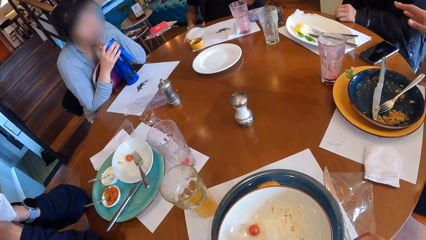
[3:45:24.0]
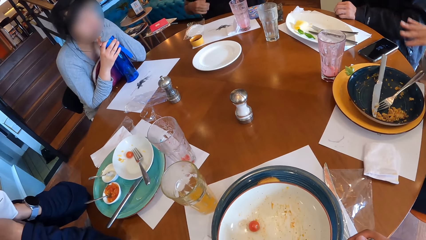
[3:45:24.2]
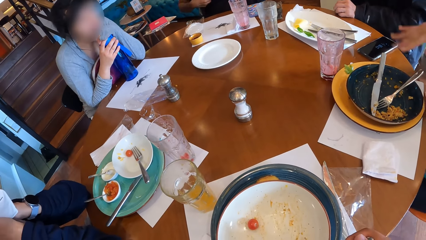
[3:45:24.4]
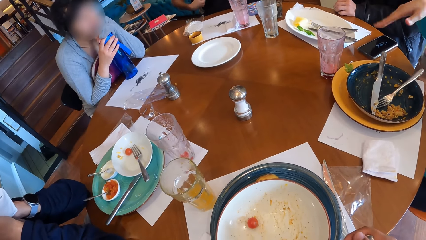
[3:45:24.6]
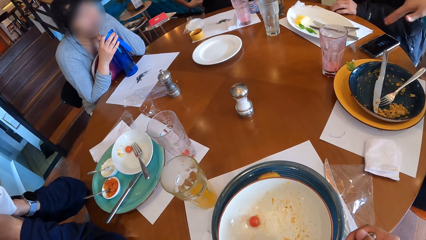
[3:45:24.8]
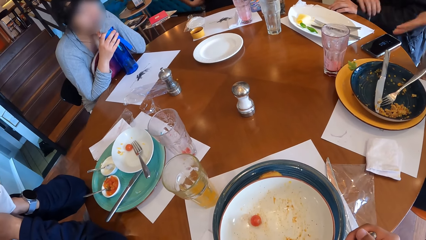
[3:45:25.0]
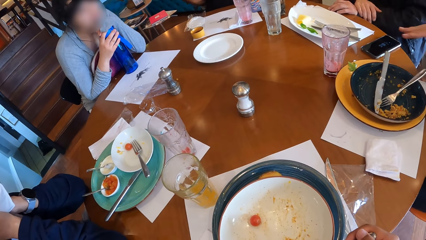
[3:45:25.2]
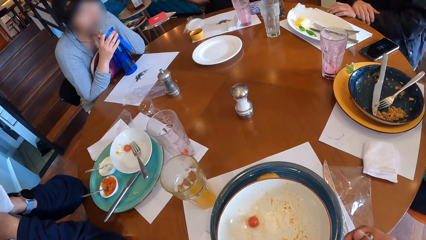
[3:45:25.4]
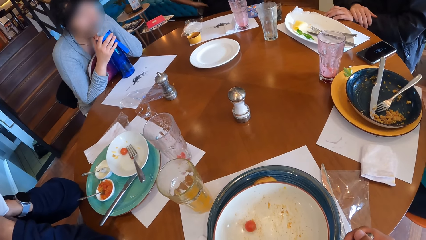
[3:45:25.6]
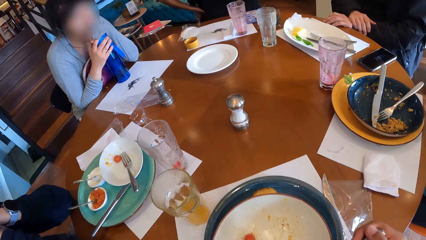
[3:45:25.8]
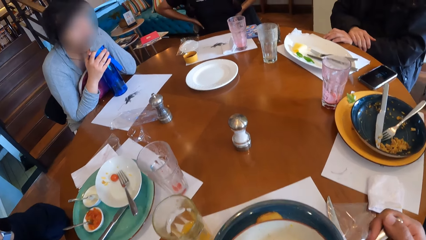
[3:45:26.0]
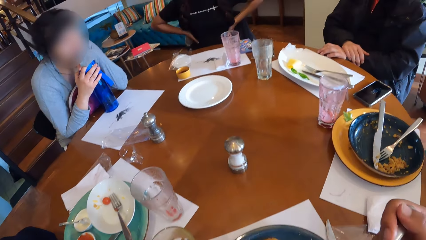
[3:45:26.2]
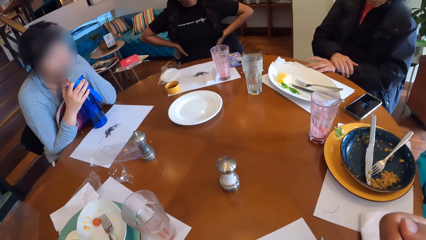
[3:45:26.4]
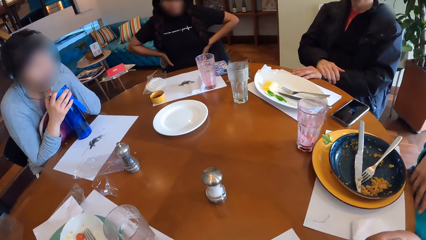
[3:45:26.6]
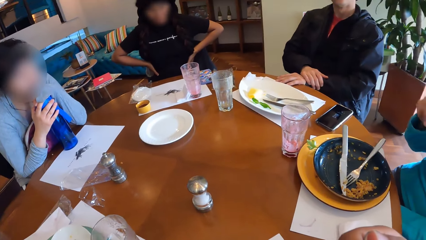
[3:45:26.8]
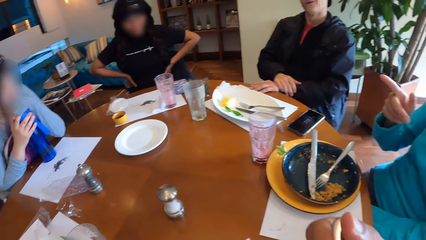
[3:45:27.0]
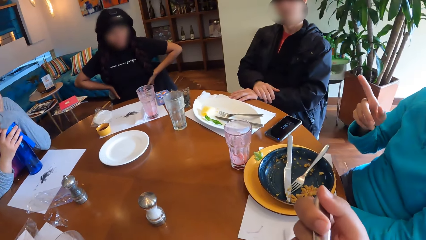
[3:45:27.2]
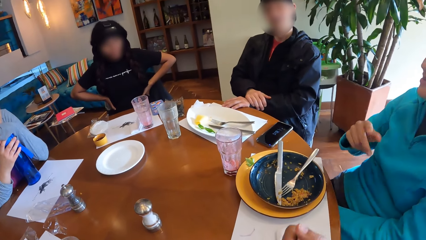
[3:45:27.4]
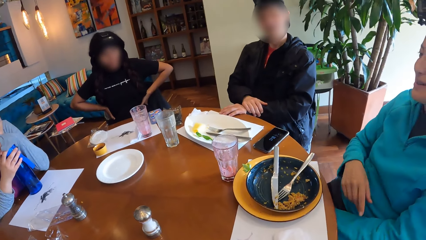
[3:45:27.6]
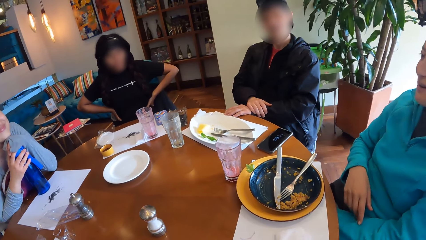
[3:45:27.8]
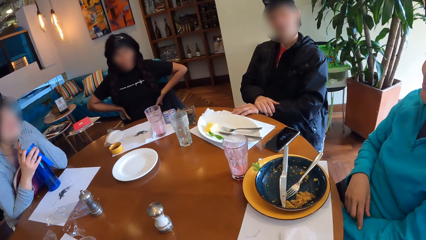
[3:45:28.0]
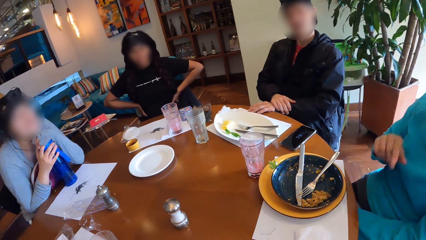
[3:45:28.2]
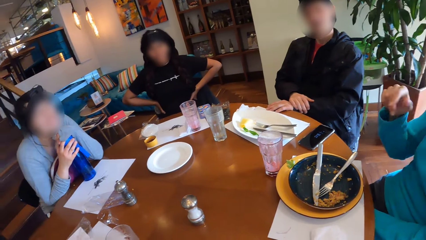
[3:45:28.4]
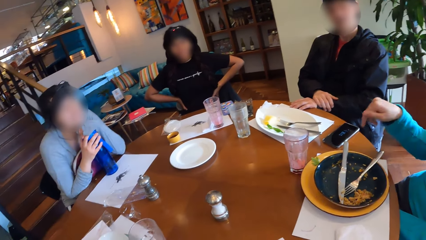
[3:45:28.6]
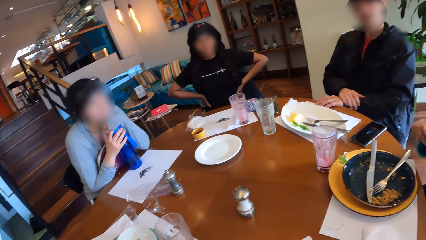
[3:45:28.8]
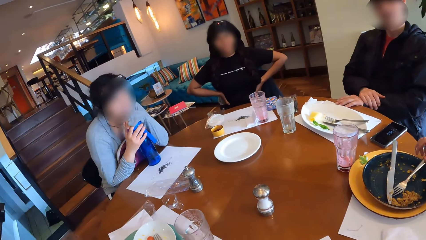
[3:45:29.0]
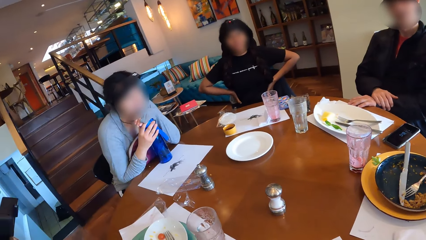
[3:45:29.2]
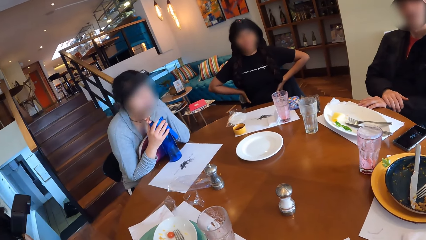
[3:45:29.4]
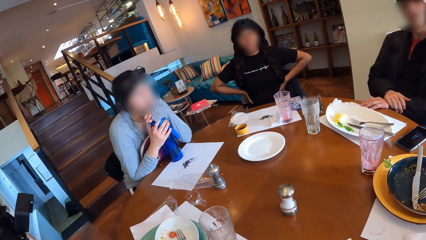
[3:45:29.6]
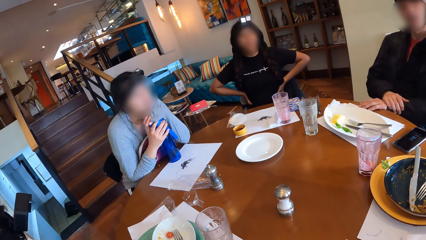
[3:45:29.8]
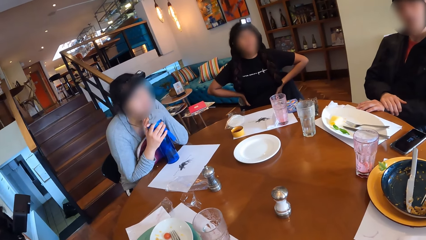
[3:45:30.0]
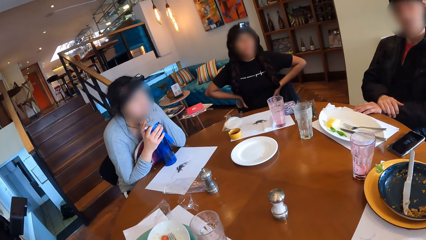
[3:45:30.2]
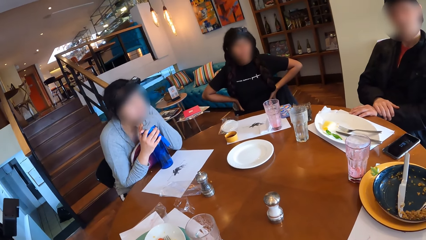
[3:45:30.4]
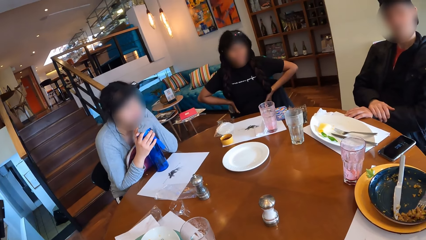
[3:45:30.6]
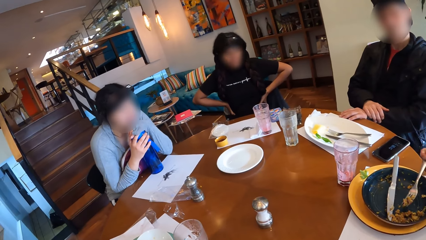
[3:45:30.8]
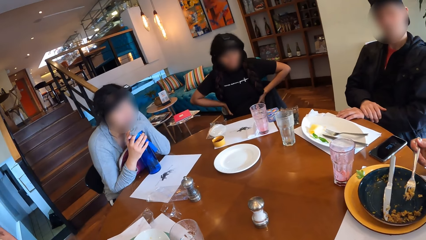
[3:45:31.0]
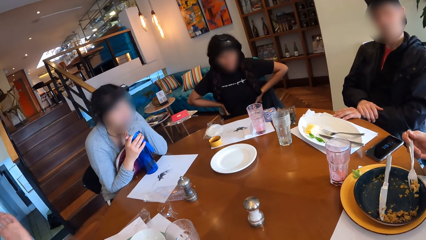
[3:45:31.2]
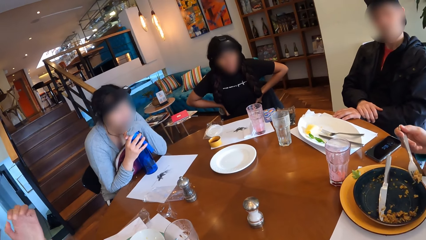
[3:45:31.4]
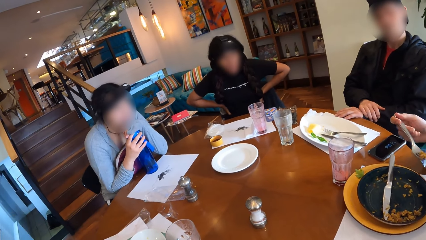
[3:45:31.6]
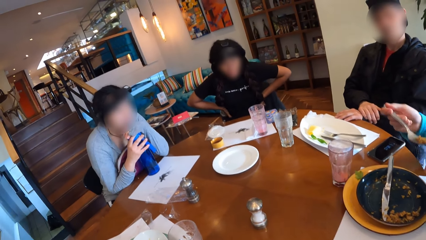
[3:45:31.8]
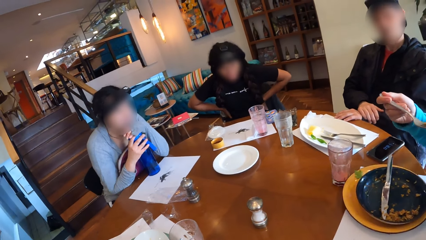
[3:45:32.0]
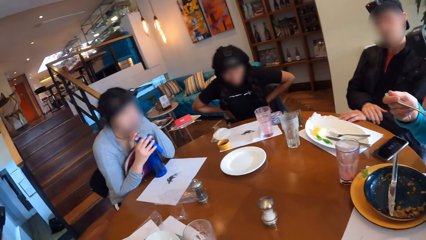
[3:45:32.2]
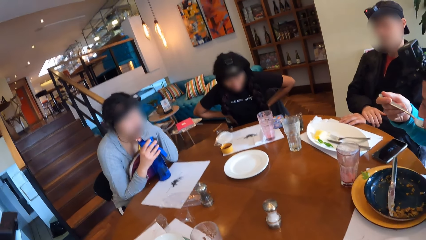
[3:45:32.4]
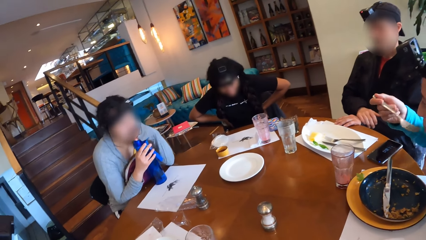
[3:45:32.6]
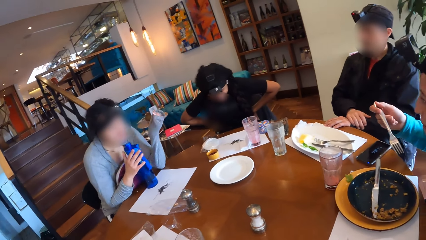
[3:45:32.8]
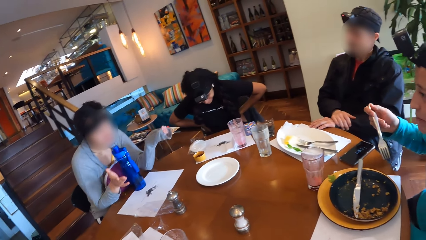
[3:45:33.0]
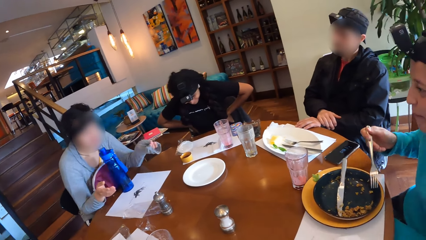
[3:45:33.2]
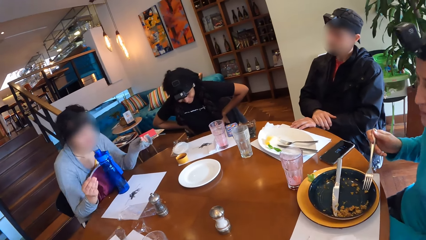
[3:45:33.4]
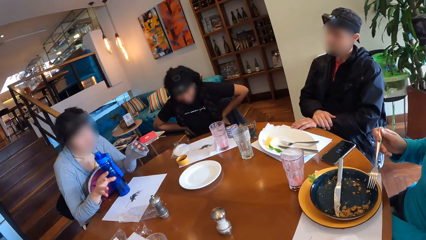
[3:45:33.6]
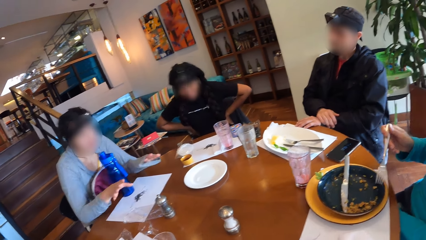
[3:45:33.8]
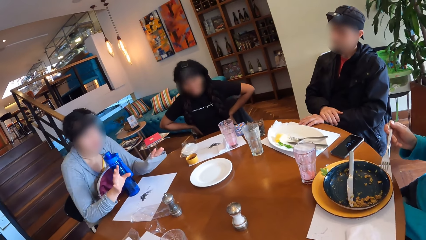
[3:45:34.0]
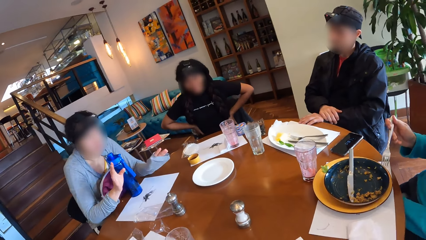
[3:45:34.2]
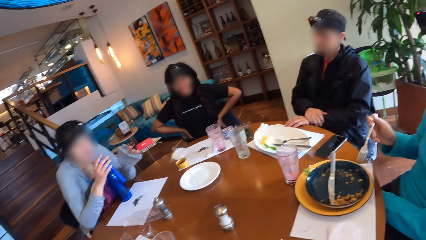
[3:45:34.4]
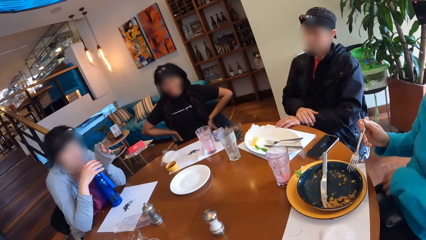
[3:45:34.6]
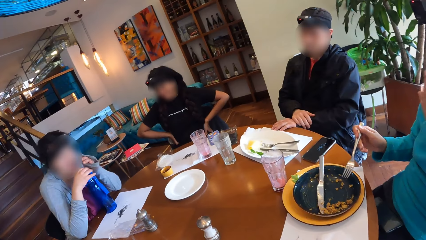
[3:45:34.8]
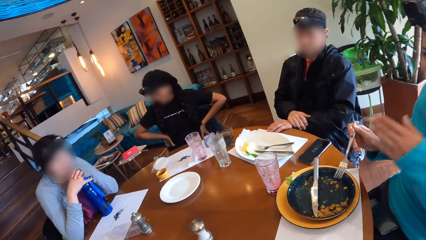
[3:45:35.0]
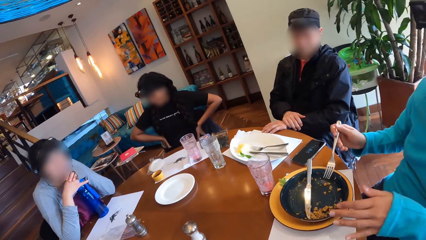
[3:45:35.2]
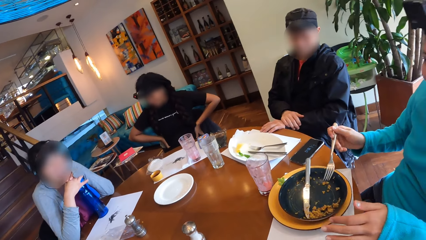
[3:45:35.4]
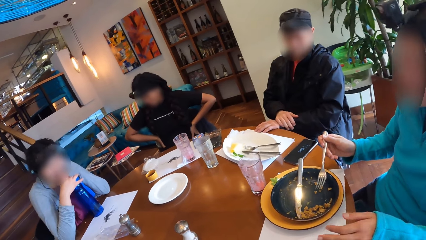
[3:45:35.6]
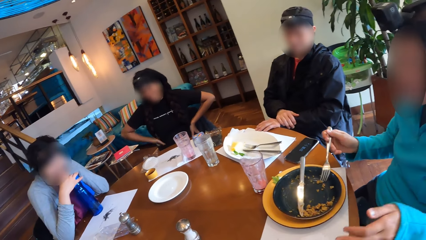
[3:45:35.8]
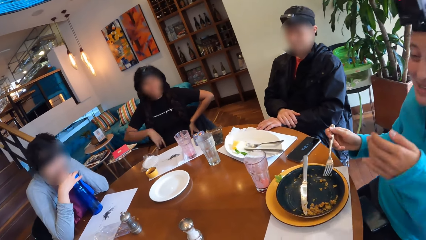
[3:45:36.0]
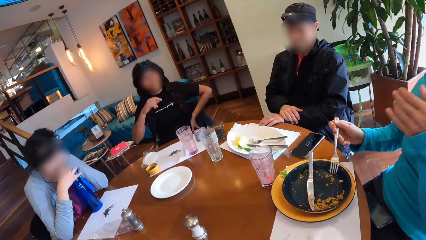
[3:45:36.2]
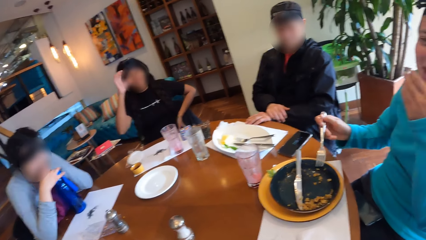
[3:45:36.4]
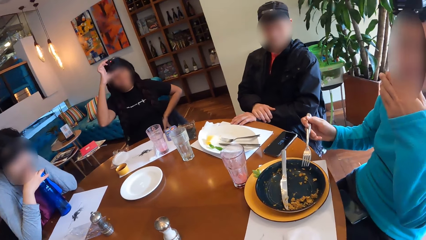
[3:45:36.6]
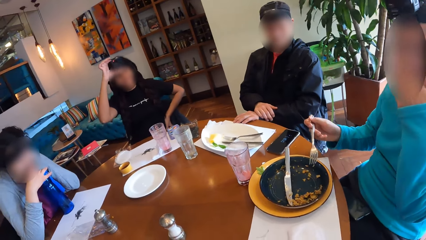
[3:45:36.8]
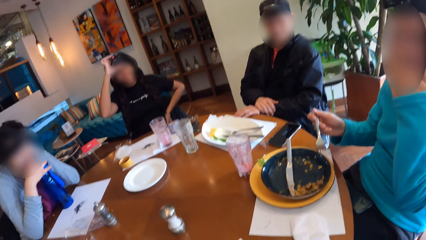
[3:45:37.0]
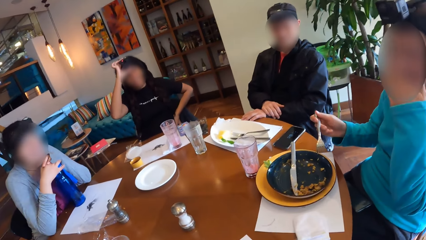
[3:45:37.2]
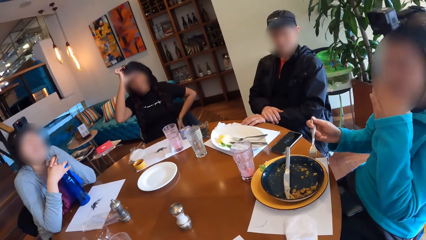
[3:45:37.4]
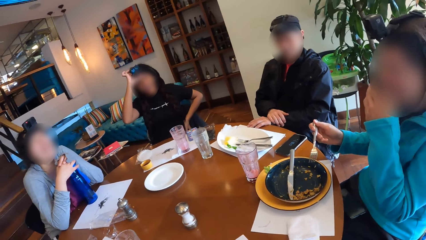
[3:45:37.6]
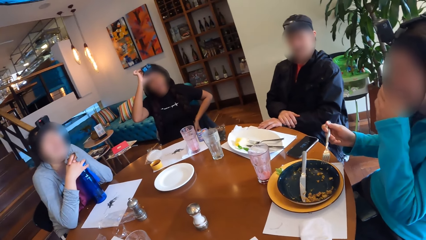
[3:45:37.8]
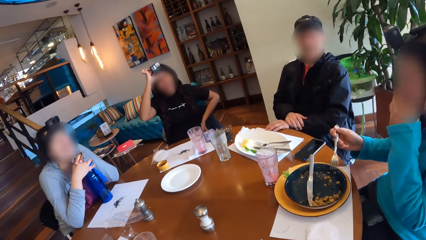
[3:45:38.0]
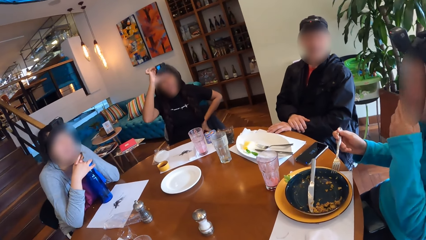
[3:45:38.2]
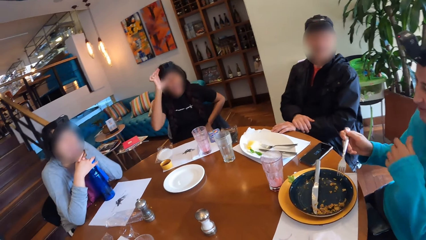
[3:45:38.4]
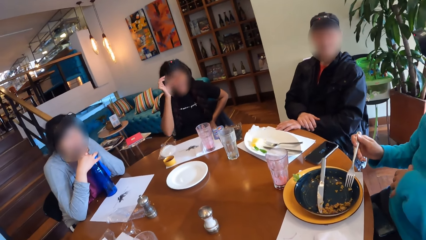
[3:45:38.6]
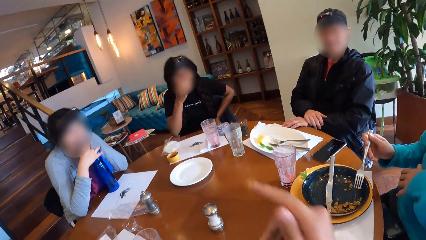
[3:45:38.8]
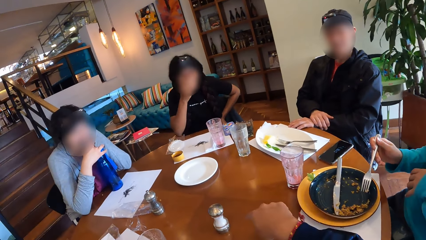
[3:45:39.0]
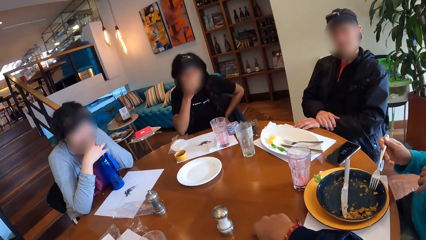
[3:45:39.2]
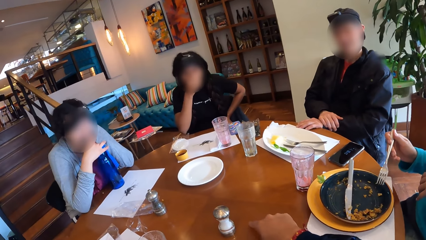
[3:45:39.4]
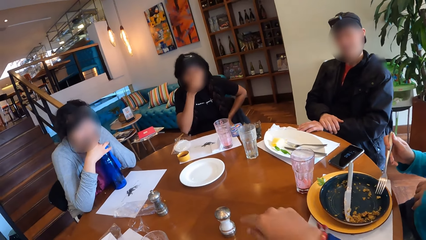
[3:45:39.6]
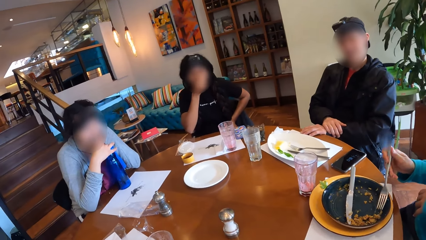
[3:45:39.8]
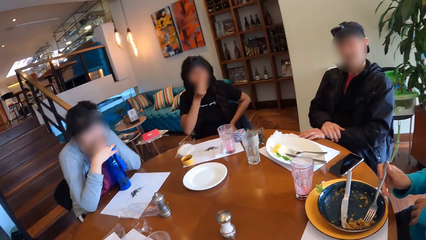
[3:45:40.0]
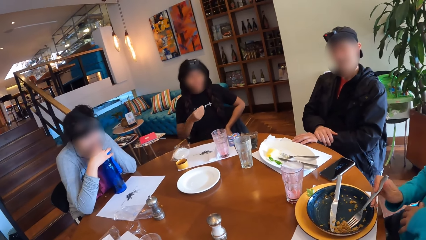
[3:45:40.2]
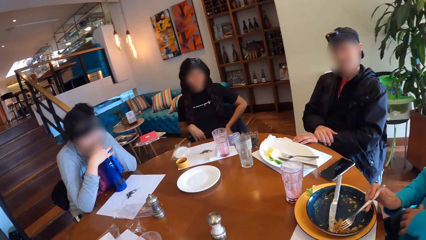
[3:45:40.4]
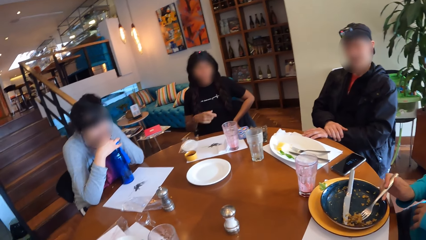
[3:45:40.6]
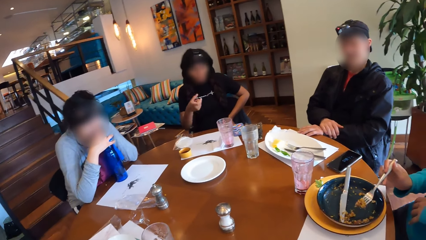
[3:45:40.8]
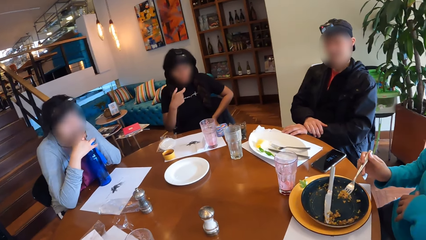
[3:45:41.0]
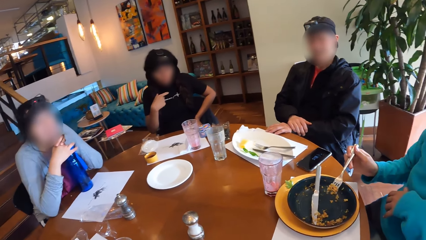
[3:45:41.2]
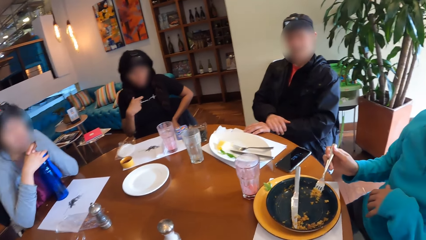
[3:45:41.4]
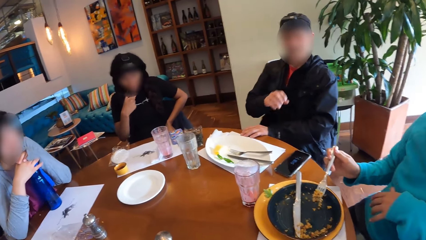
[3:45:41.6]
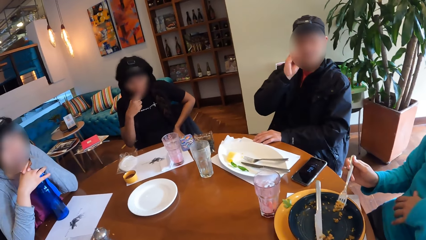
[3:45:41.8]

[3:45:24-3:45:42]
The camera wearer takes food and puts food in his mouth. A woman scoops some rice in a plate on the dining table with the fork in her right hand. The woman eats the rice on the fork in her right hand. Another woman removes her hands from the water bottle on the dining table. The other woman holds the water bottle on the dining table with both hands. The camera wearer points at a salt shaker on the dining table with his right index finger. He taps at the table with a finger and interacts with people around. The first woman scoops some rice in the plate on the dining table with the fork in her right hand. The first woman holds the rice on the fork in her right hand.
